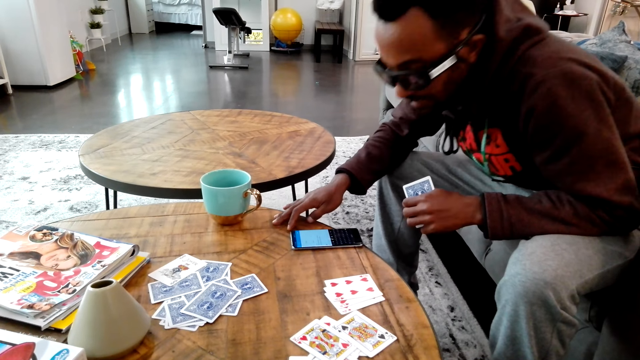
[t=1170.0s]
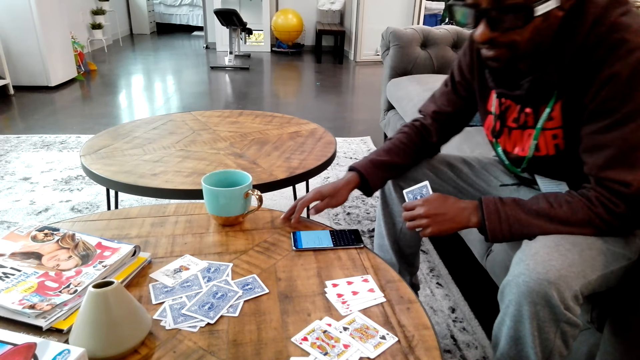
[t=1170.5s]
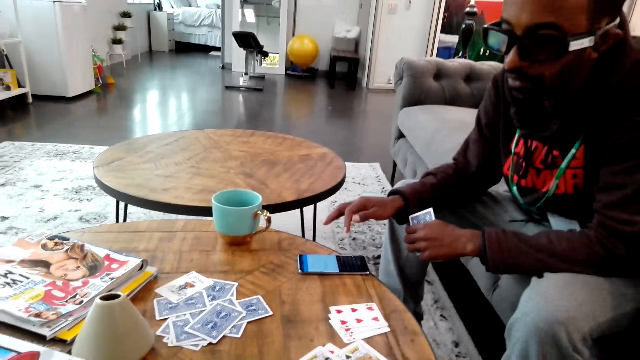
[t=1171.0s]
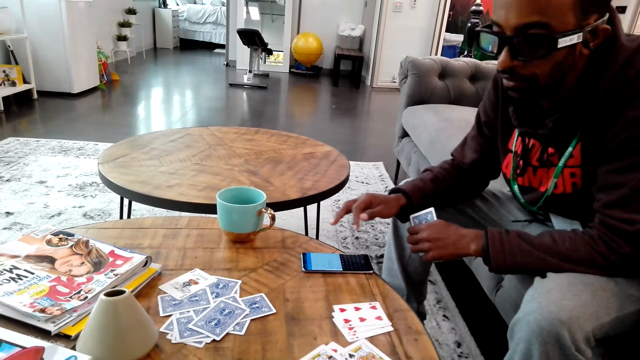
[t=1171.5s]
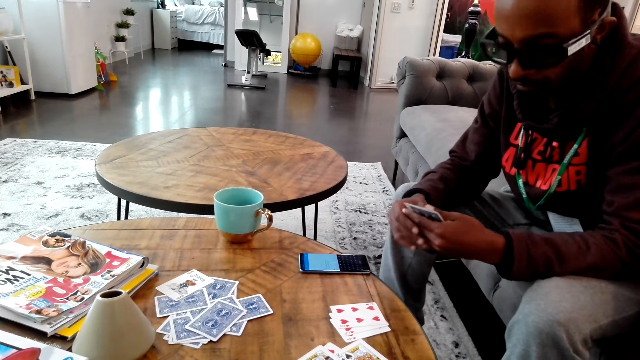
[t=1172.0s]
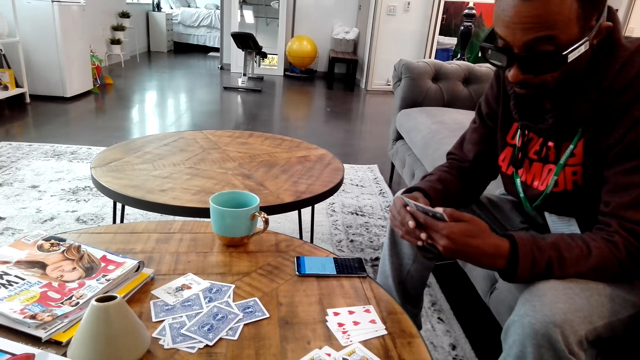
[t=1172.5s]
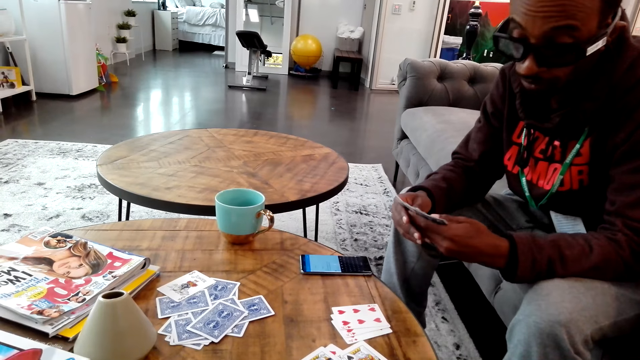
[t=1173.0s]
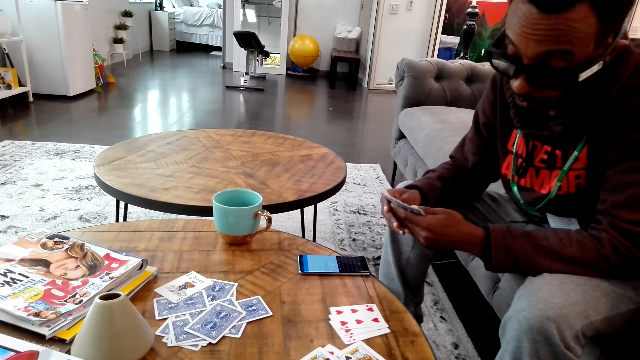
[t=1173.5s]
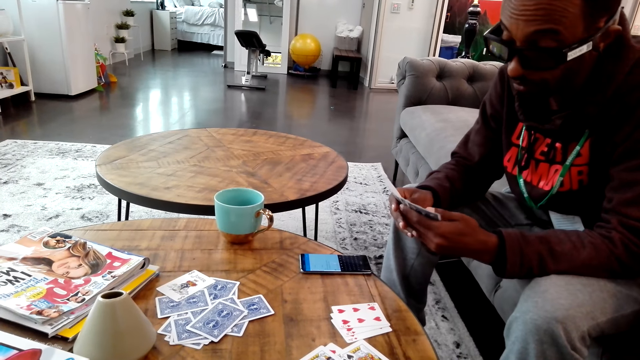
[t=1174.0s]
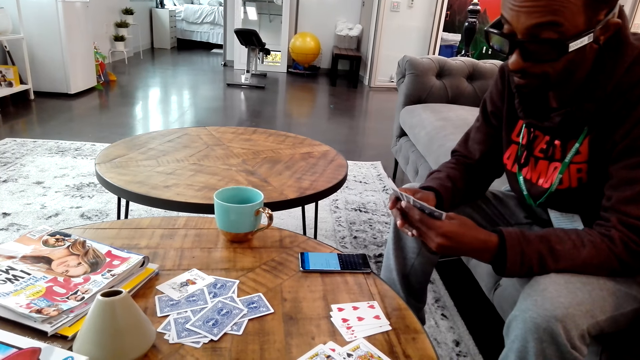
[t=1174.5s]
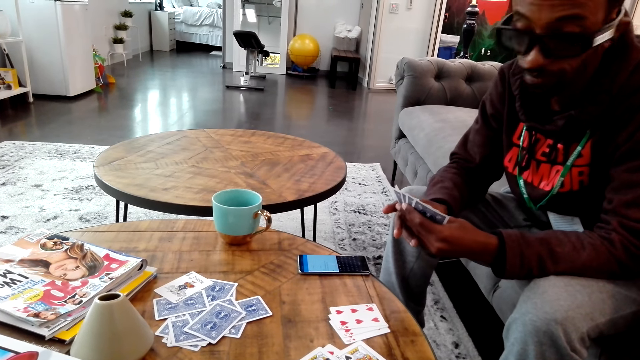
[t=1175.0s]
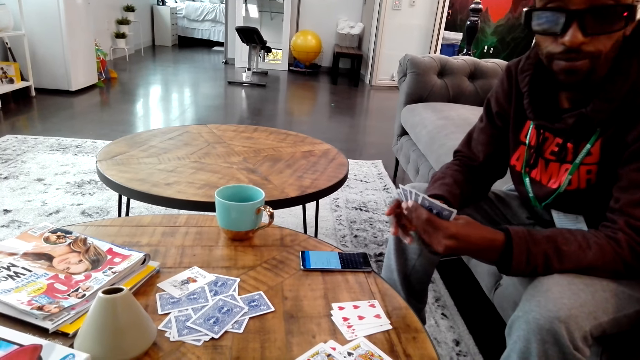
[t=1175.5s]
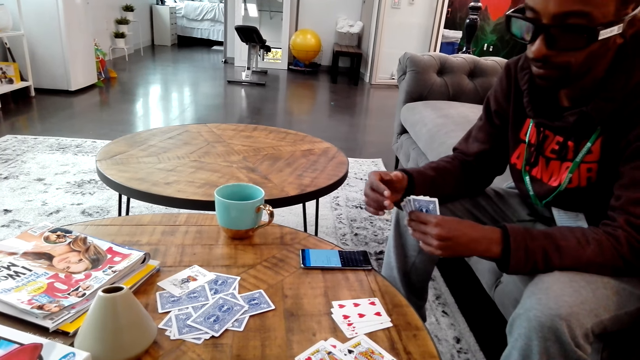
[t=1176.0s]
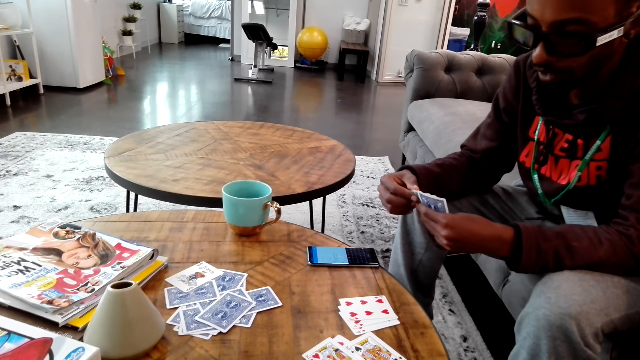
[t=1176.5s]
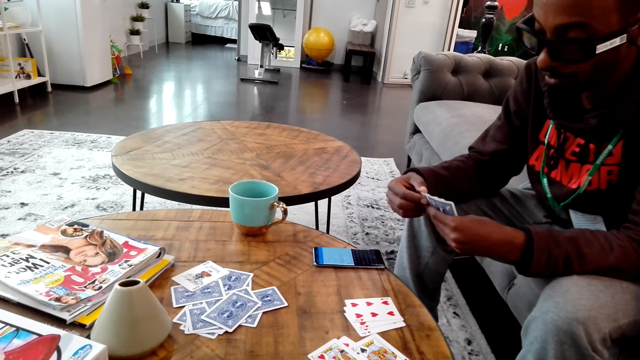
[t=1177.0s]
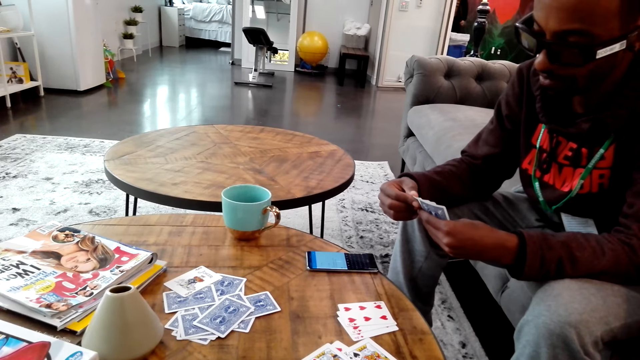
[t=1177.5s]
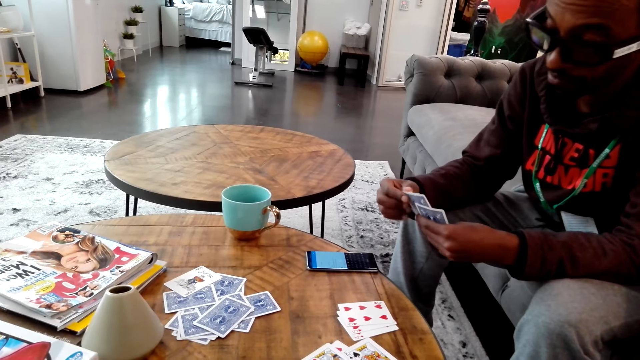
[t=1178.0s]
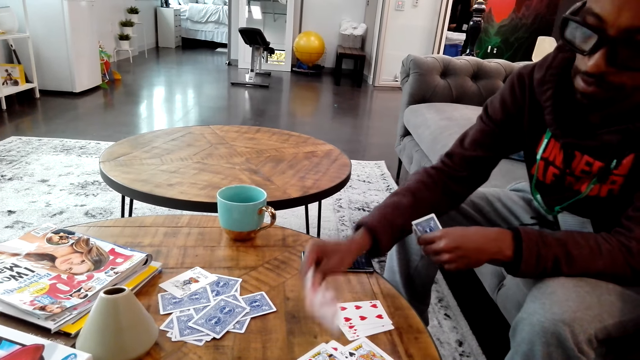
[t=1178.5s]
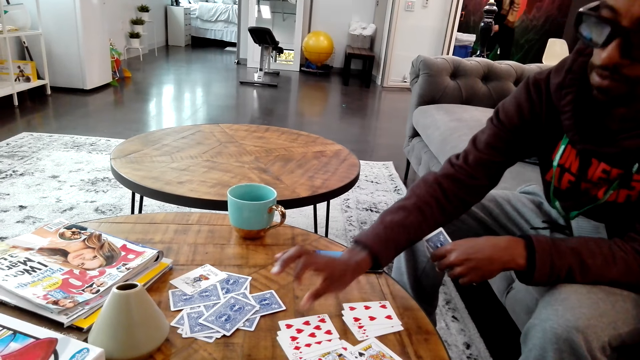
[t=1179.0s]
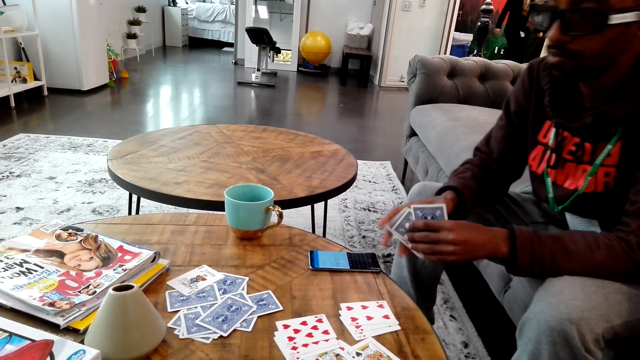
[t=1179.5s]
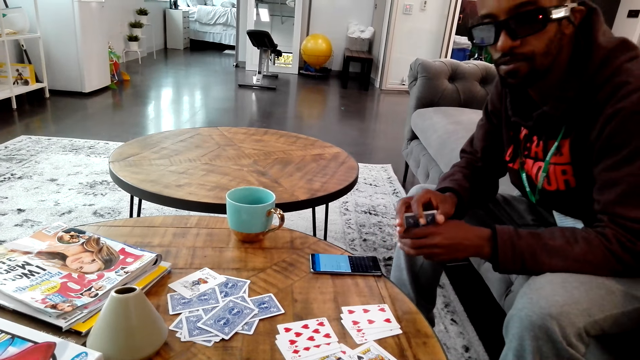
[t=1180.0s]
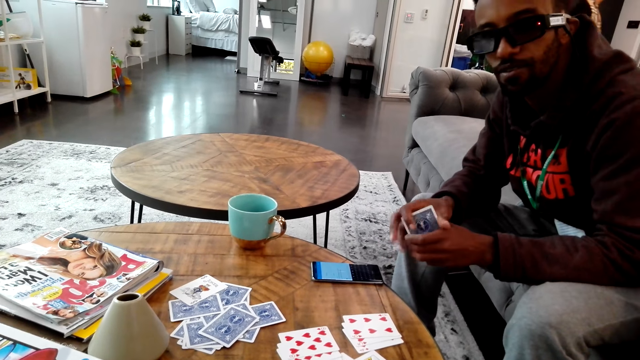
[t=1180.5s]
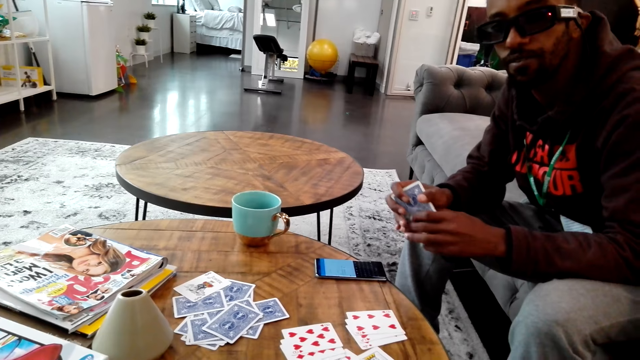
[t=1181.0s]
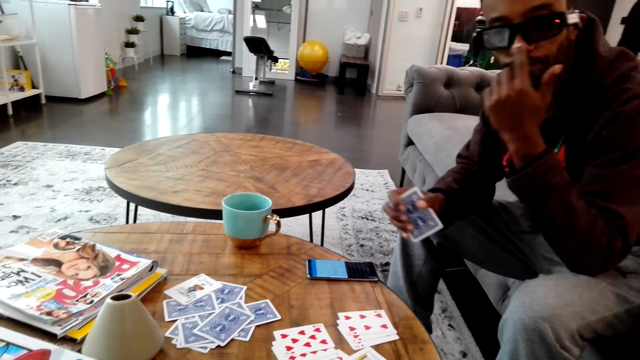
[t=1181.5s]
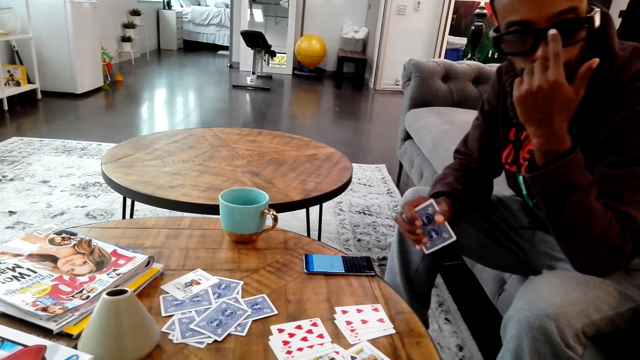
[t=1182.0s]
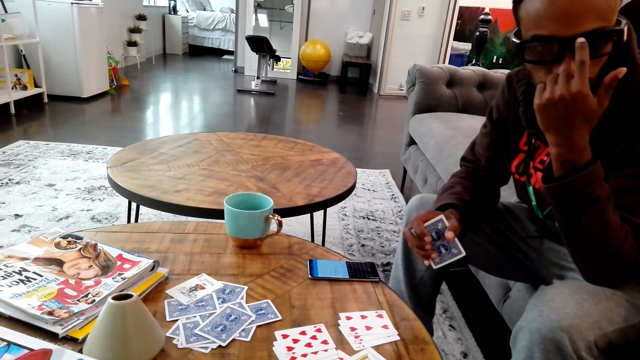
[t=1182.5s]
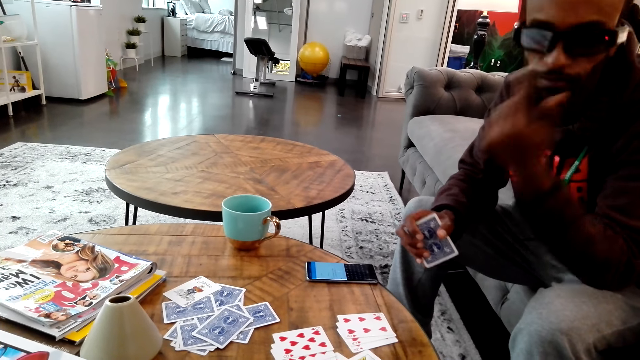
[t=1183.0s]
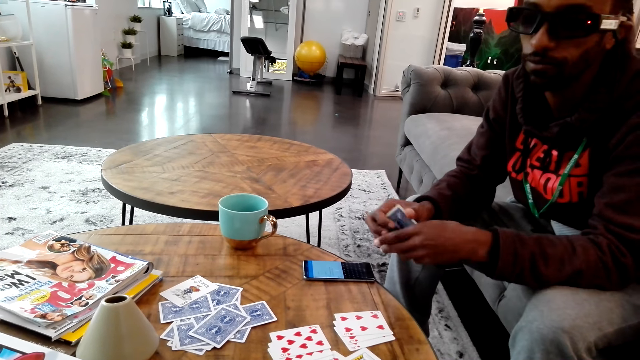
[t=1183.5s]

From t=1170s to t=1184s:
A man moves a card on the hand, looks around, and places a card on the table. The man plays cards with the camera wearer. The man looks at the camera wearer and aligns the spectacles with the hand.

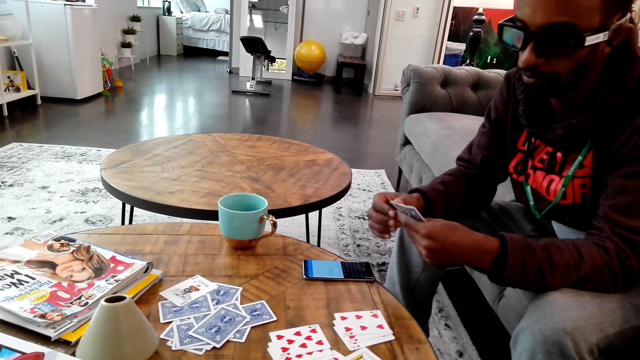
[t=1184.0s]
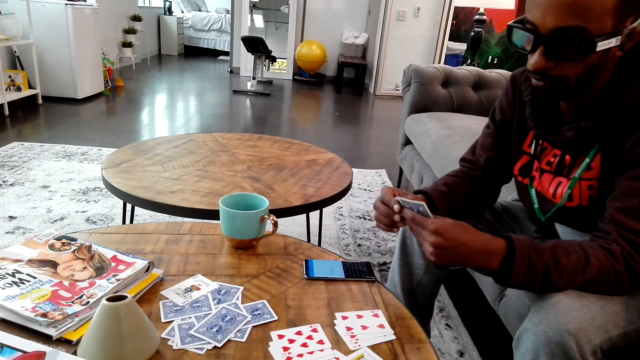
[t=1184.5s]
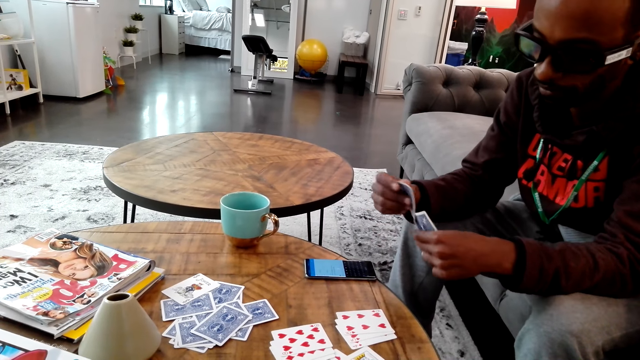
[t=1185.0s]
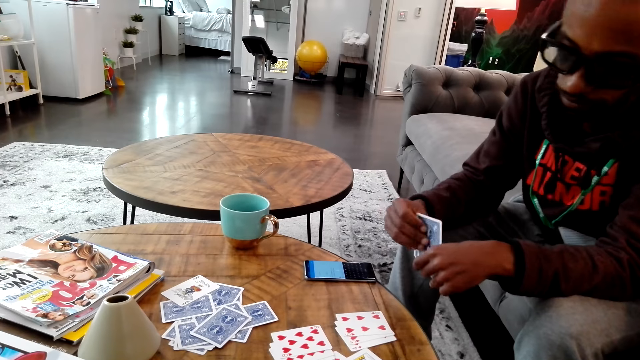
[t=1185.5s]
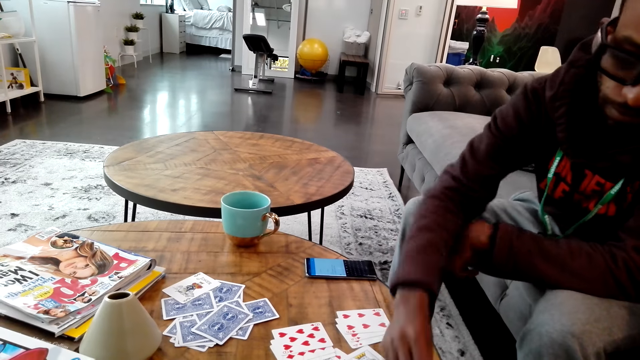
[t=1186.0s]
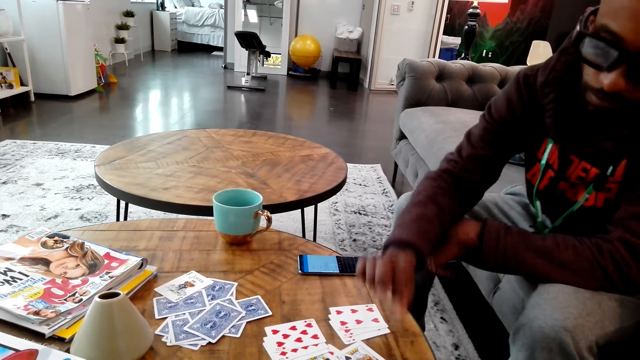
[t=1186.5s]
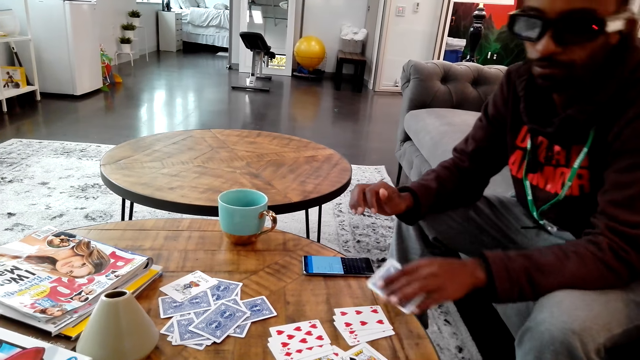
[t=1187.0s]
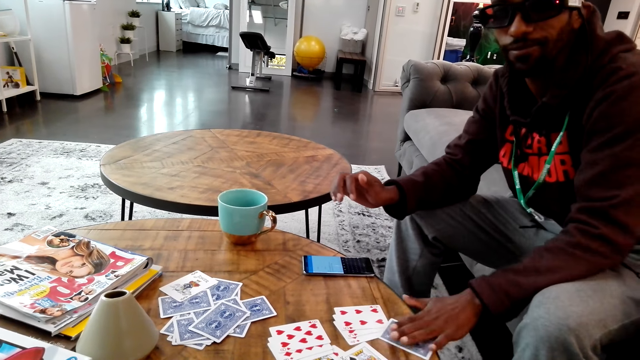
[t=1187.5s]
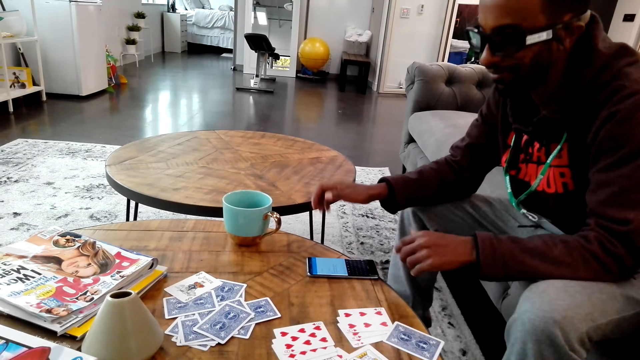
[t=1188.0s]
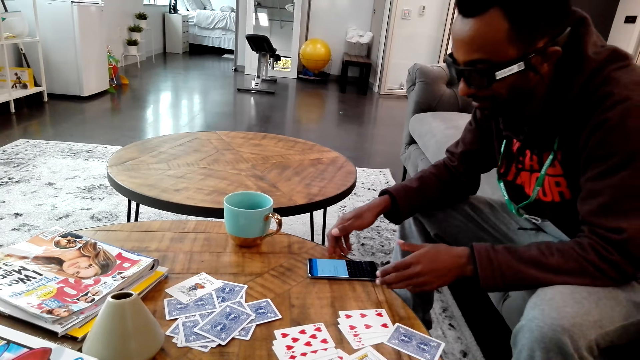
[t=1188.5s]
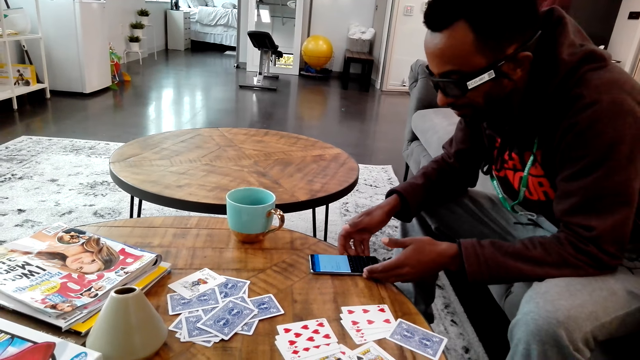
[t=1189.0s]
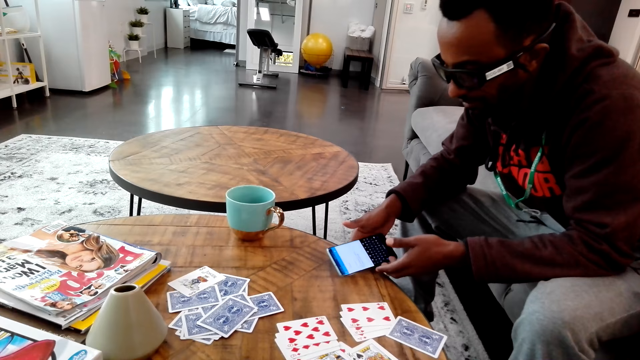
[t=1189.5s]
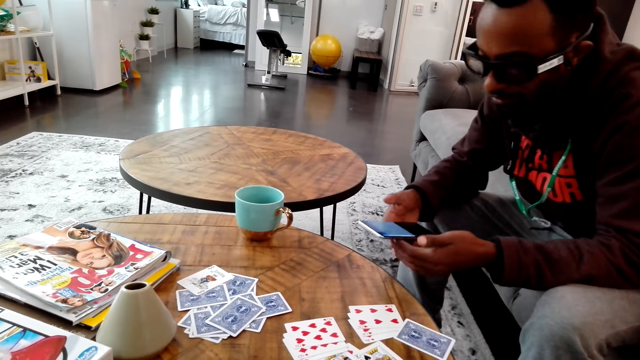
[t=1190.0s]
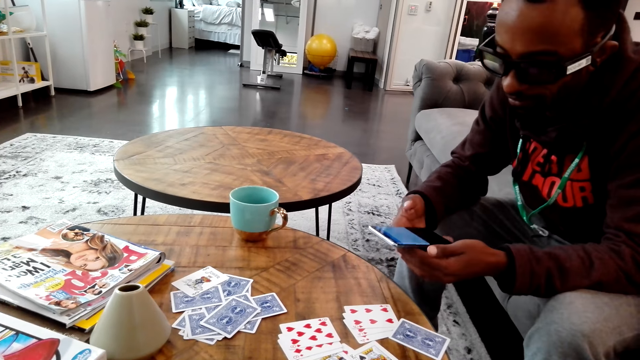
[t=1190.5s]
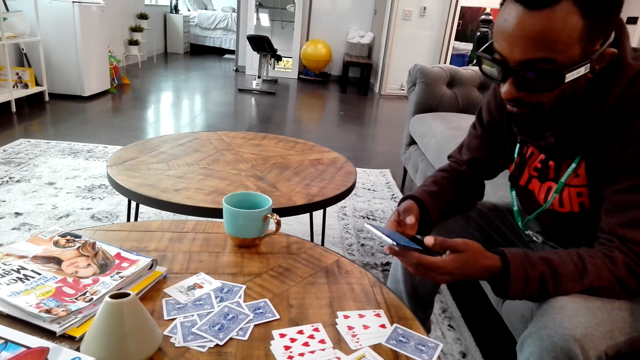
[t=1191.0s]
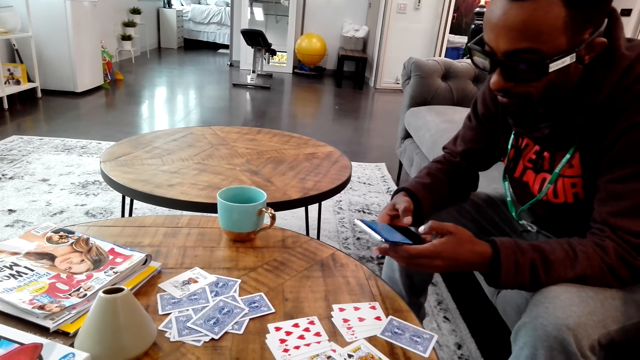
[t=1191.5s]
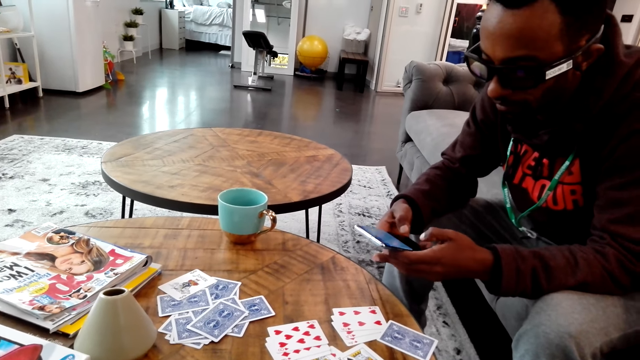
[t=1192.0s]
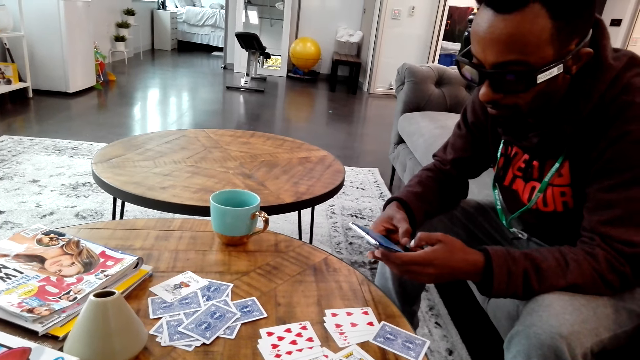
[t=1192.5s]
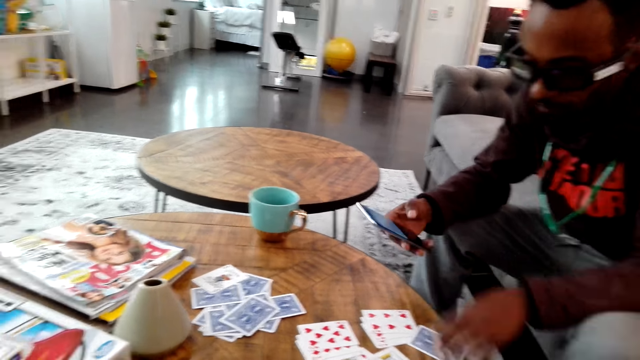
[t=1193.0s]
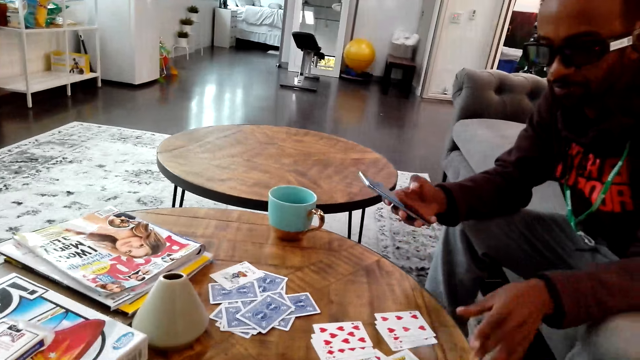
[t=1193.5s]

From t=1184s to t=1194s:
A man moves cards on the hand and places a card on the table. The camera wearer picks up a phone from the table. The man picks up a phone and operates the phone. The man plays cards with the camera wearer.
